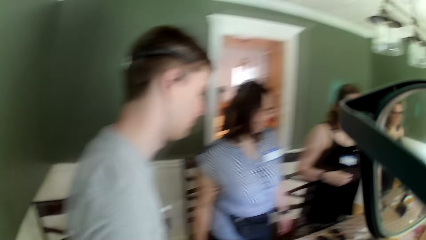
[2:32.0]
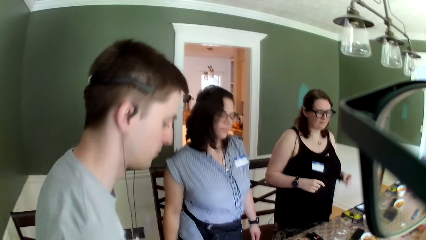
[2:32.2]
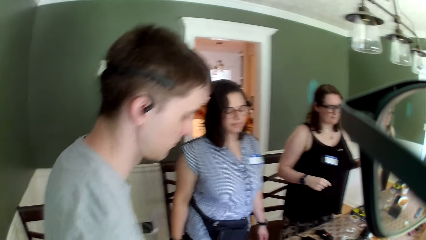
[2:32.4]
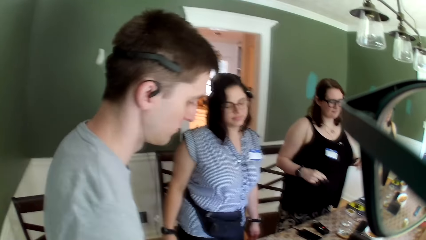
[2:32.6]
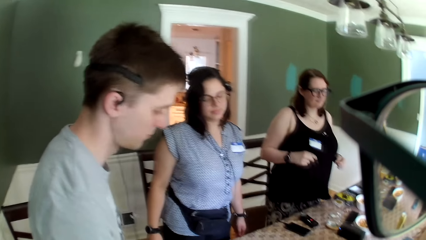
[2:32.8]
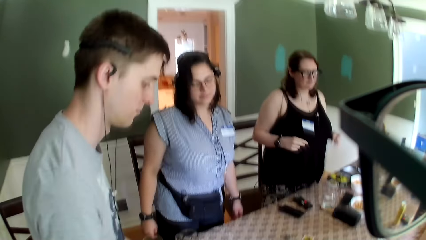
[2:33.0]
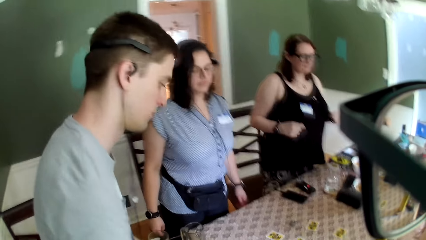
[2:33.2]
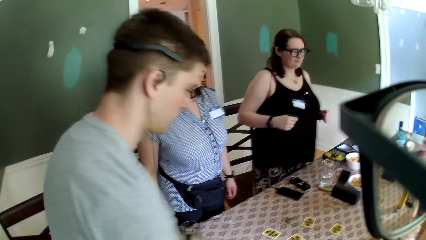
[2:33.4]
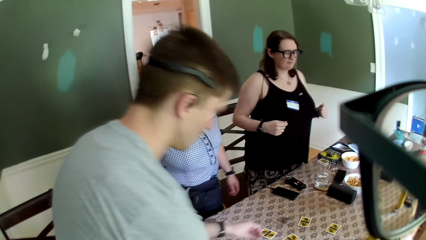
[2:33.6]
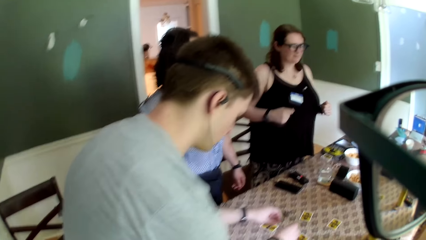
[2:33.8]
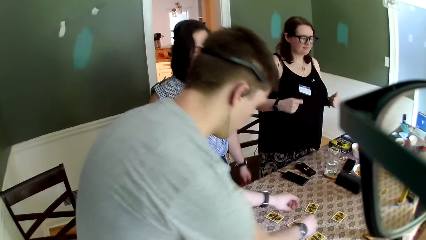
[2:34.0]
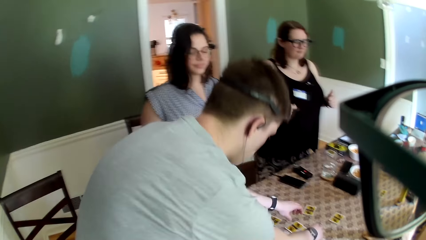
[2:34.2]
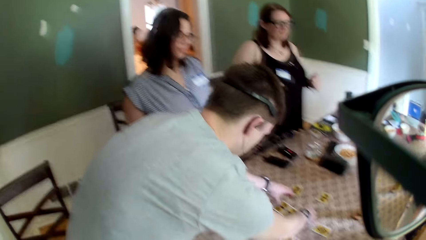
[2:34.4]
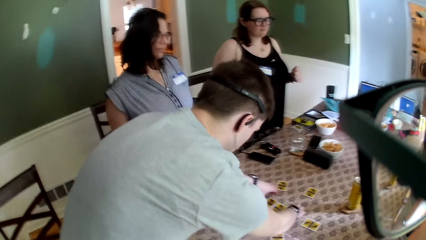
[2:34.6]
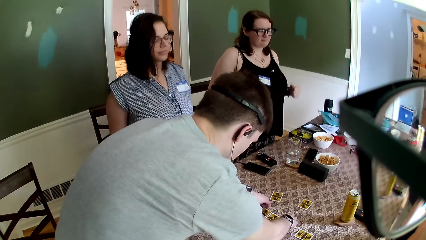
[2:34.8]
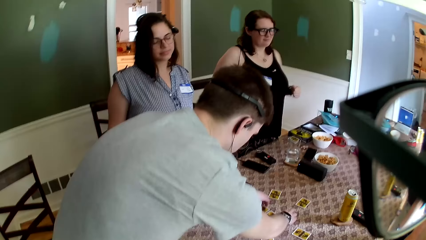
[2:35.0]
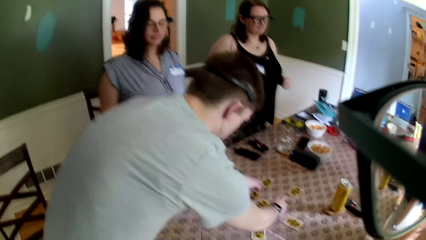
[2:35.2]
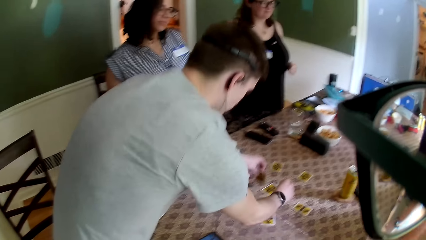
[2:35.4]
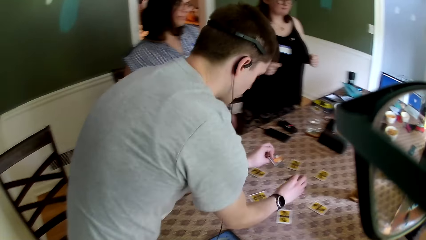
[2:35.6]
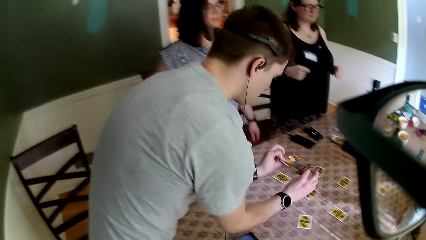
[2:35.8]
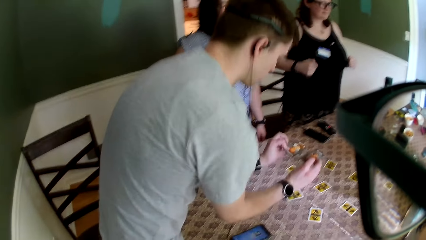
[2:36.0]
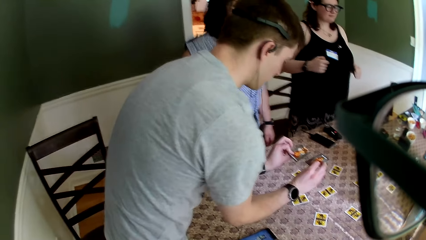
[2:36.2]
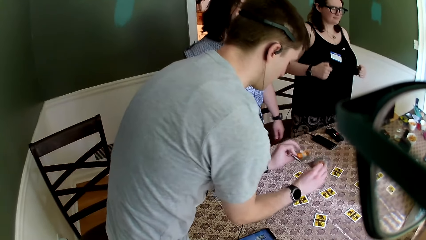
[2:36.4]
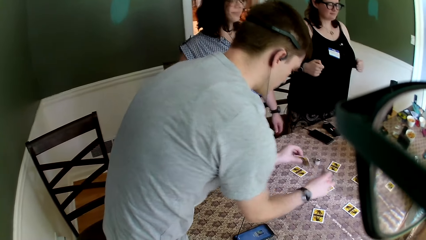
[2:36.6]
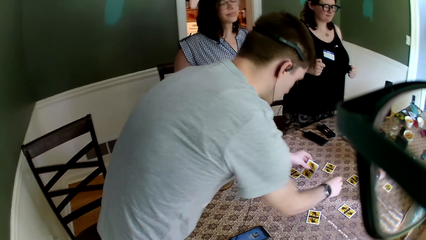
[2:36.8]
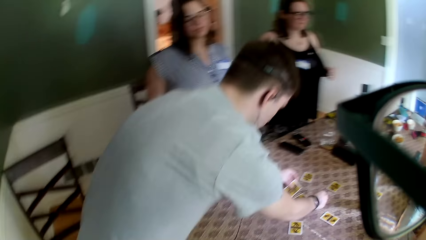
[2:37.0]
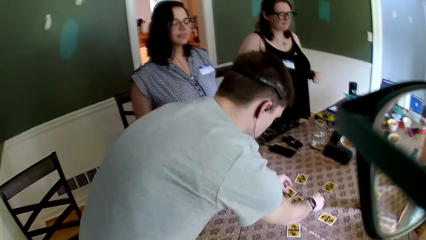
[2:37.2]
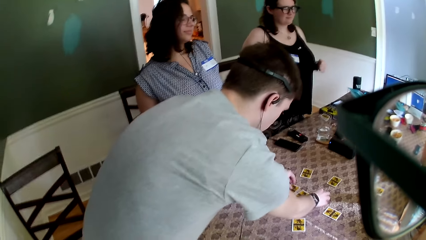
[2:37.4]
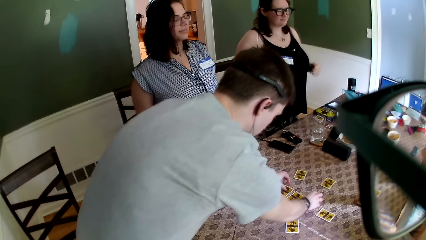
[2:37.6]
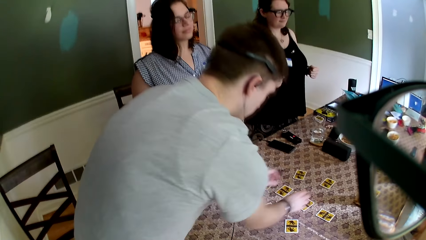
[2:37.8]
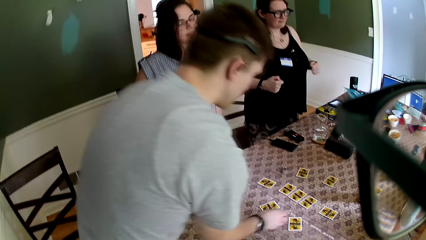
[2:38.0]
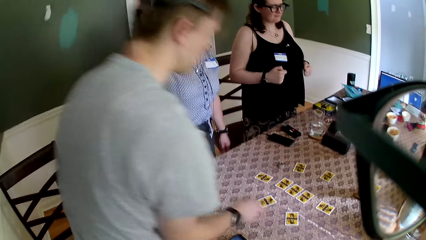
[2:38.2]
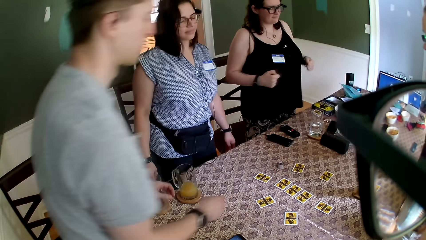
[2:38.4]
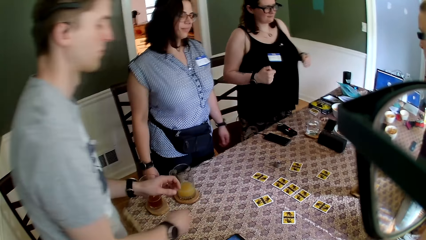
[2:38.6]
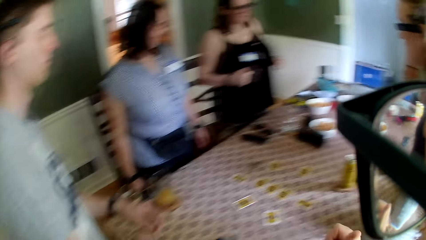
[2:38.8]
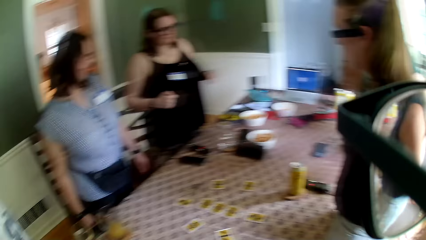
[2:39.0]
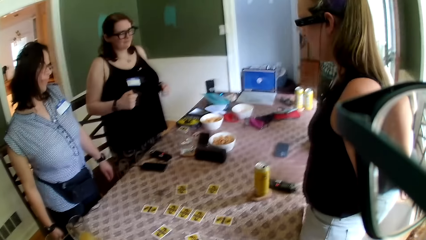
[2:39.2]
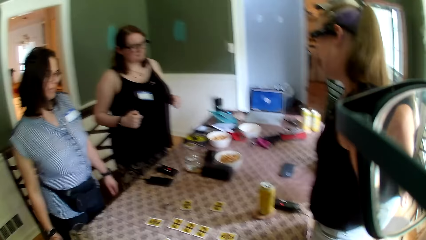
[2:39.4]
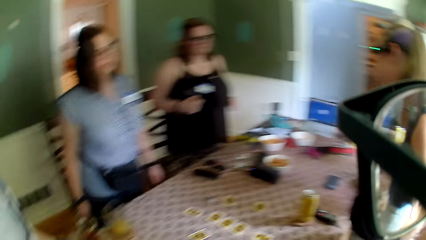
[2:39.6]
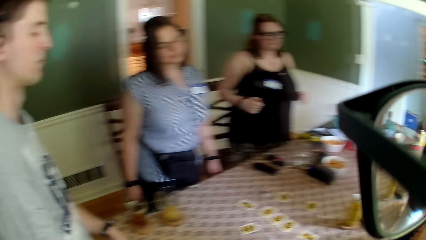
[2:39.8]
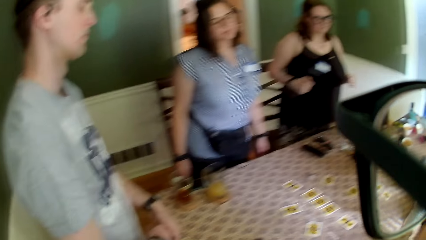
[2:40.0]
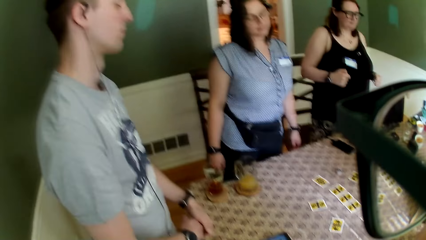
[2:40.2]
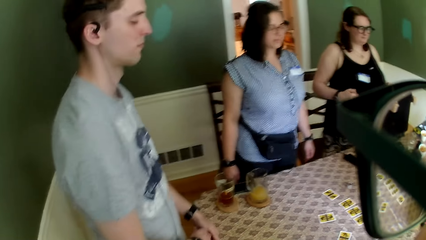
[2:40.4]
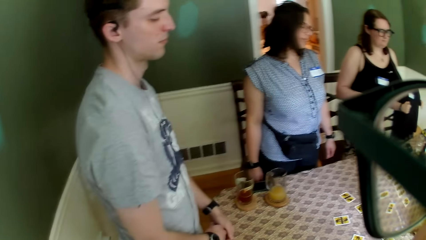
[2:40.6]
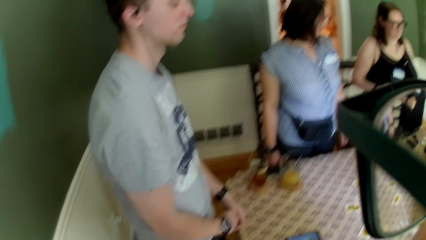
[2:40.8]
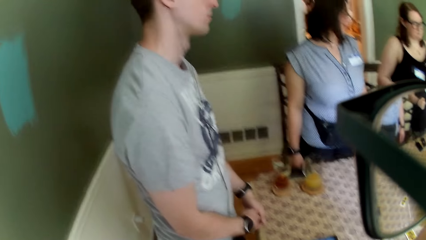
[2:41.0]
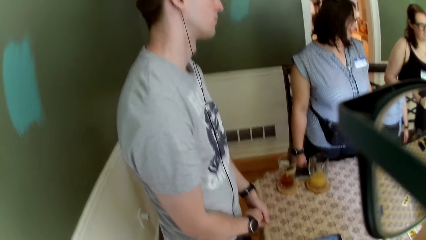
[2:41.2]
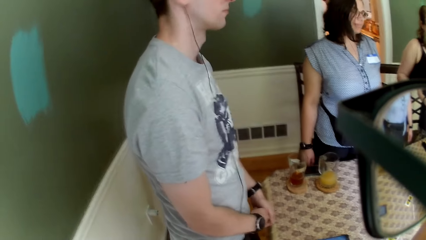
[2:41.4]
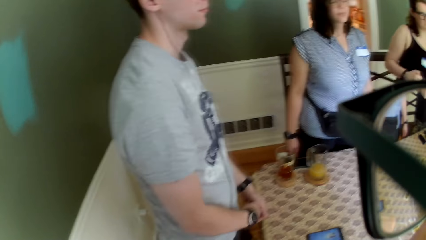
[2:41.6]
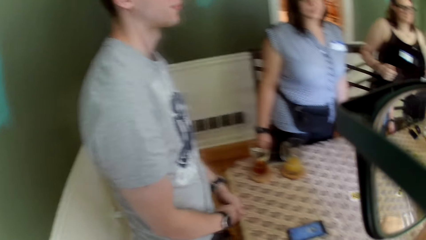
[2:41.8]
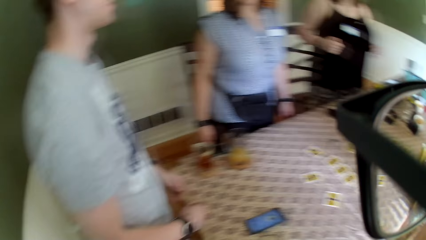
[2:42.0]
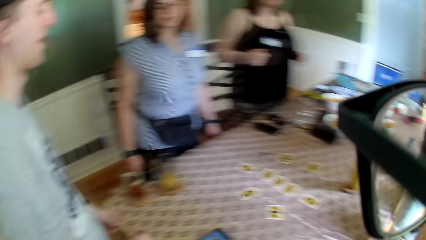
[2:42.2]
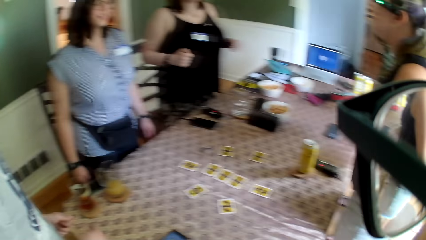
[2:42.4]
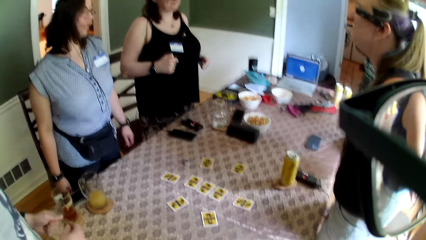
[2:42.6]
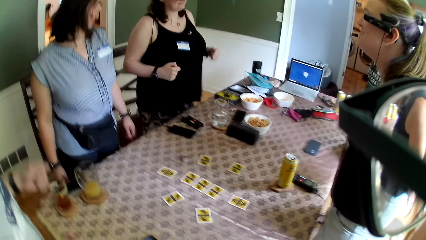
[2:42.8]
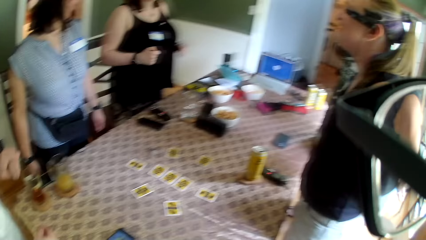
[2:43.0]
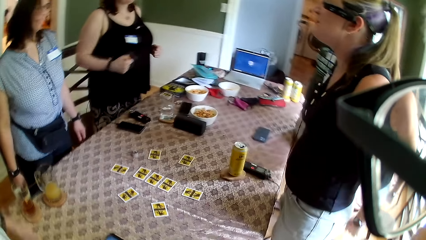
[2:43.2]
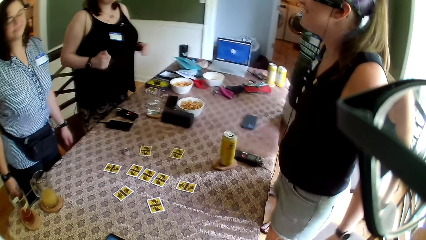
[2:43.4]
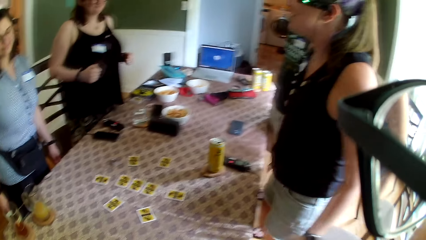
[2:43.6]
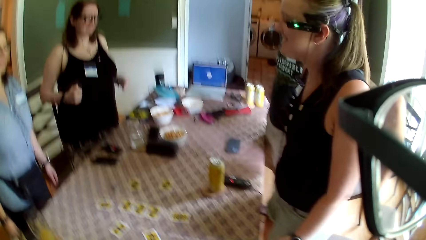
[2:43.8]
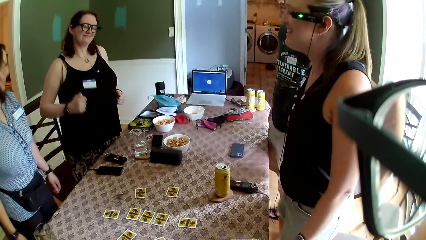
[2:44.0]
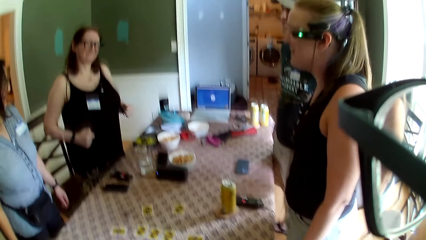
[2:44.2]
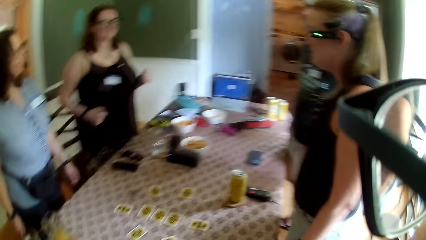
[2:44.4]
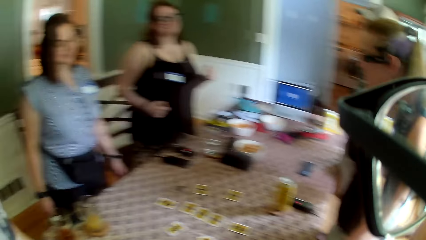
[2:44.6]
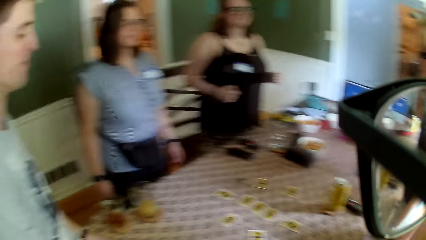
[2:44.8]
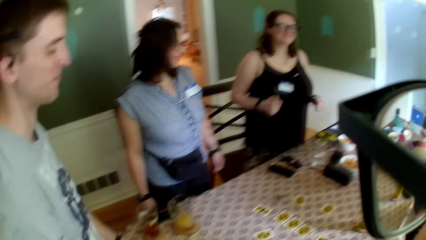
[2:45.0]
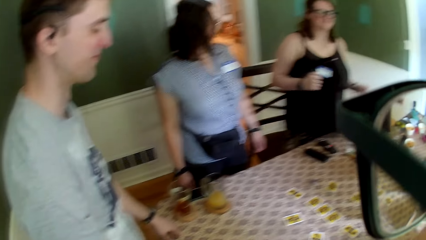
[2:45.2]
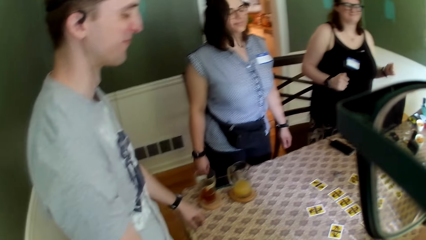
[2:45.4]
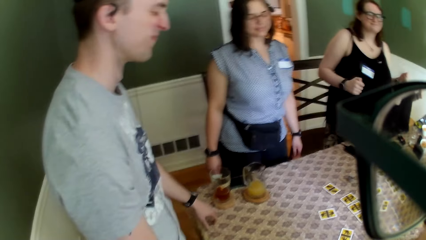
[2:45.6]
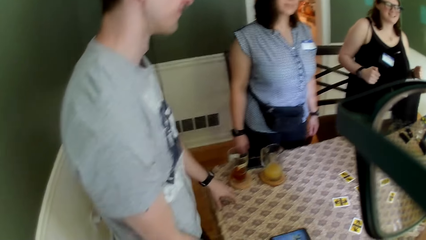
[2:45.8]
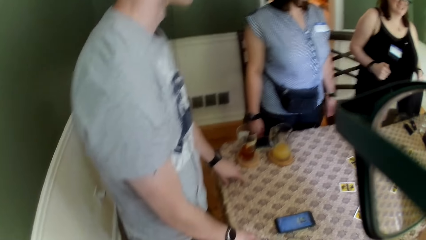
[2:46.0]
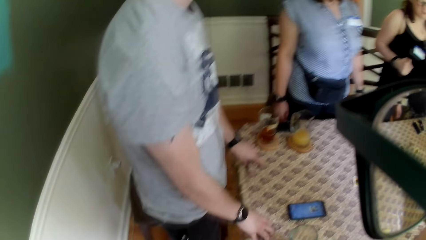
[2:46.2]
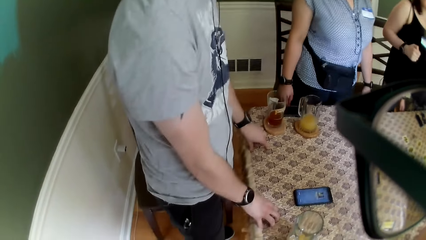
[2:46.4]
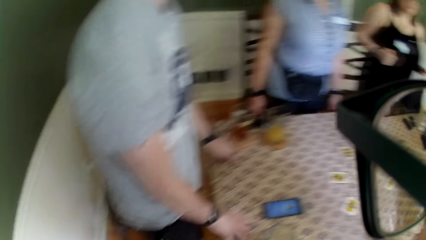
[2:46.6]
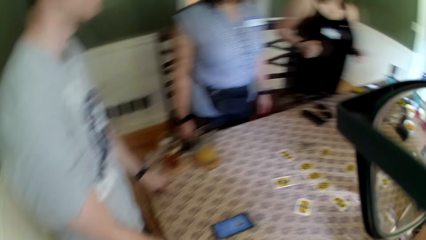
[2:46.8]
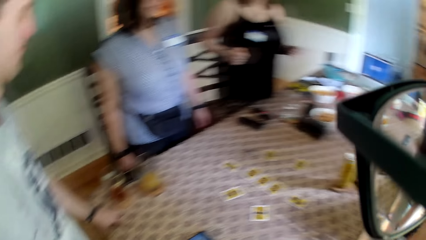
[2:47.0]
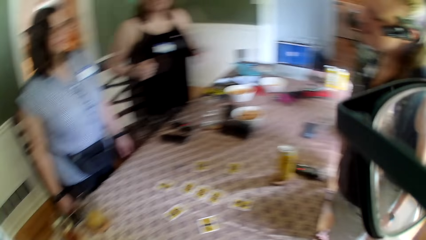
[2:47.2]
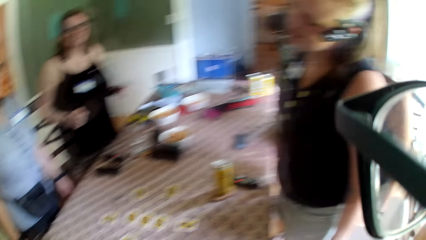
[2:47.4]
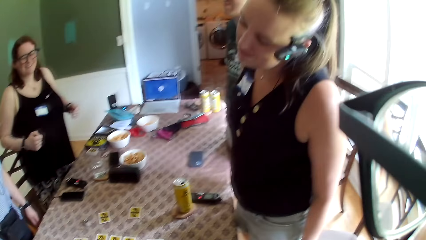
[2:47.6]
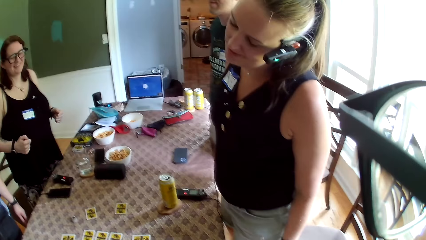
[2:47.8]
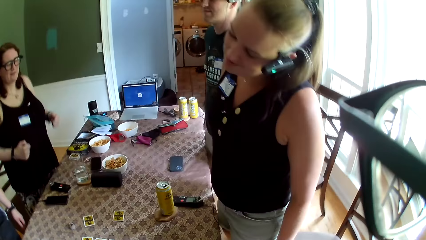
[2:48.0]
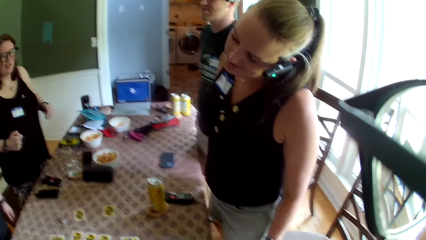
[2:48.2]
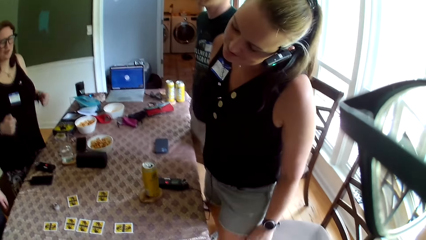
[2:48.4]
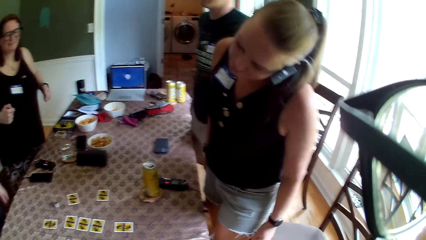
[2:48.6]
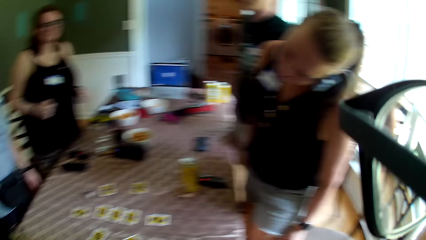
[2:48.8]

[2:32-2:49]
A man dances in the room. The man picks a card from the table with his right hand and picks a card from the table with his left hand. He drops the card in his right hand on the table and drops the card in his left hand on the table. A woman dances to the sound. The camera wearer converses with the group of people. The man dances in the room.
